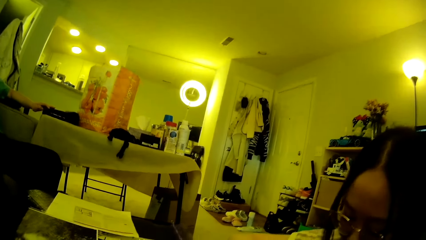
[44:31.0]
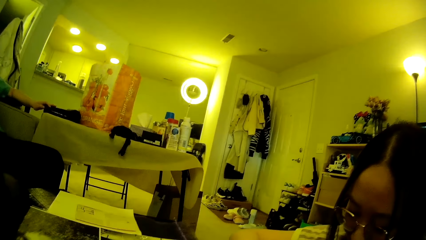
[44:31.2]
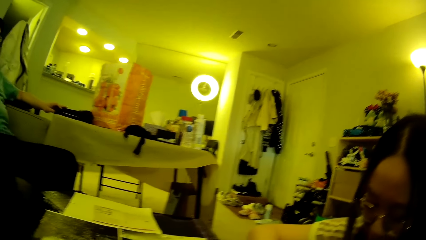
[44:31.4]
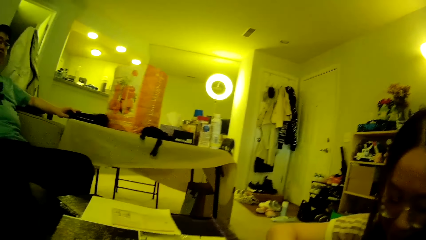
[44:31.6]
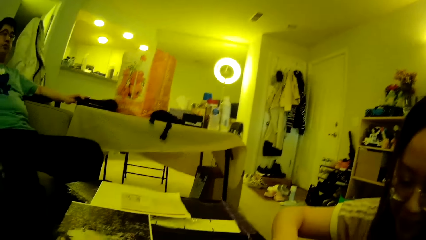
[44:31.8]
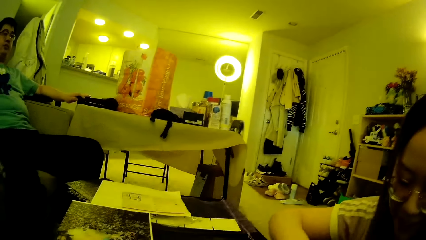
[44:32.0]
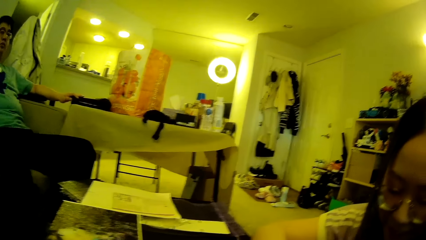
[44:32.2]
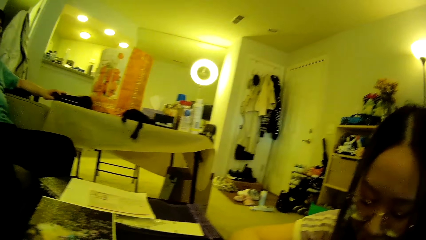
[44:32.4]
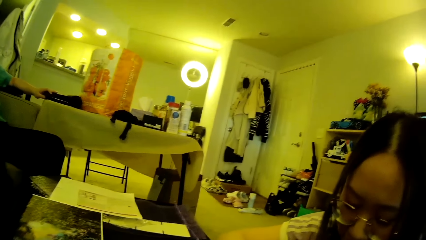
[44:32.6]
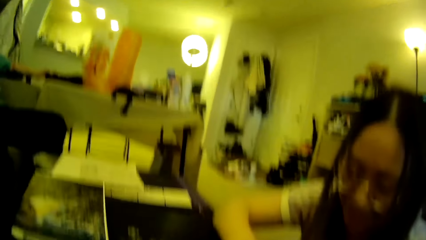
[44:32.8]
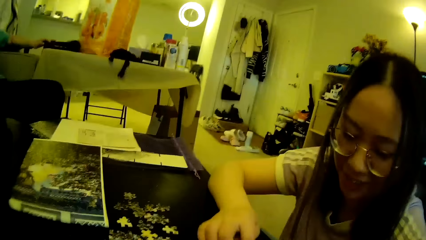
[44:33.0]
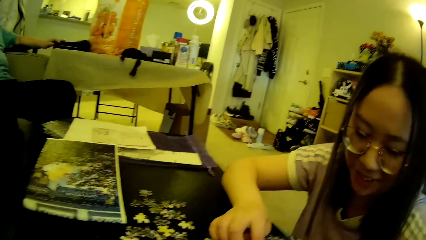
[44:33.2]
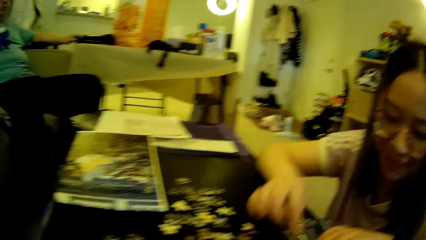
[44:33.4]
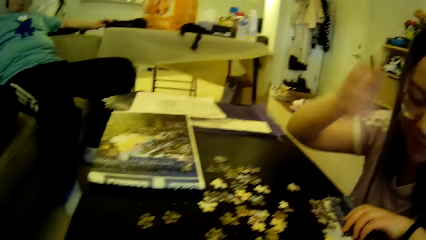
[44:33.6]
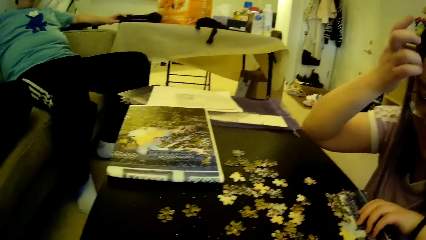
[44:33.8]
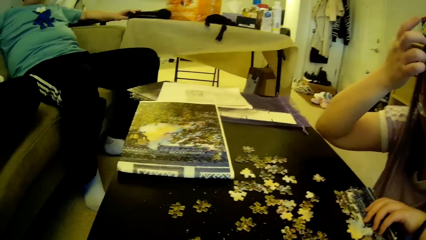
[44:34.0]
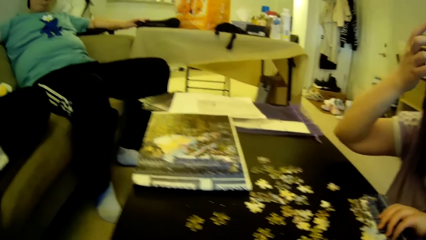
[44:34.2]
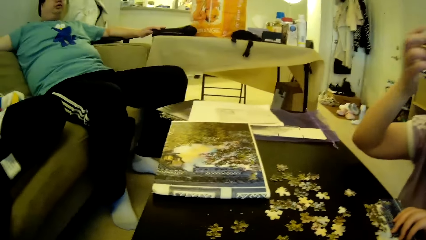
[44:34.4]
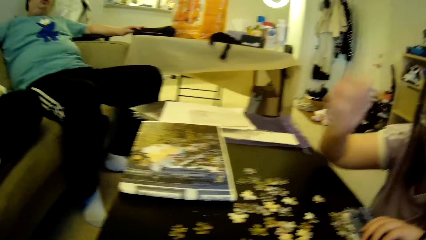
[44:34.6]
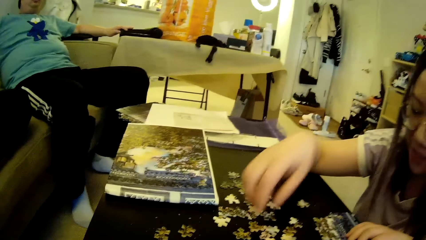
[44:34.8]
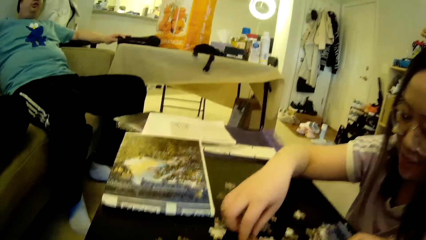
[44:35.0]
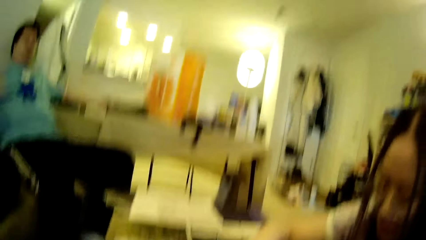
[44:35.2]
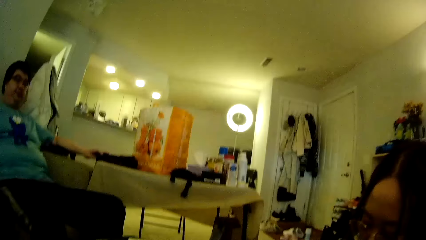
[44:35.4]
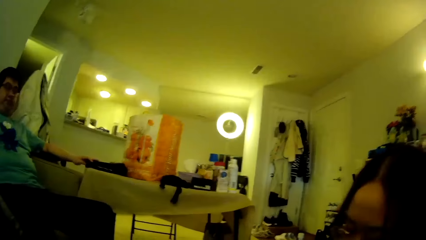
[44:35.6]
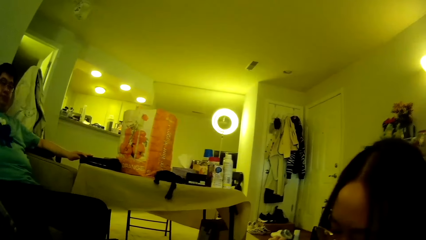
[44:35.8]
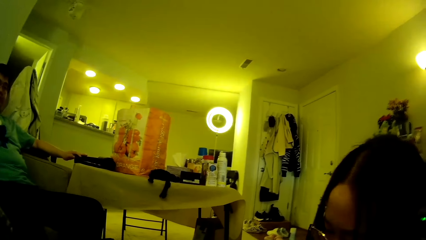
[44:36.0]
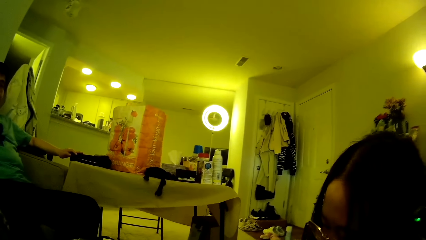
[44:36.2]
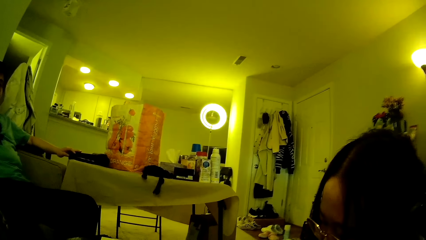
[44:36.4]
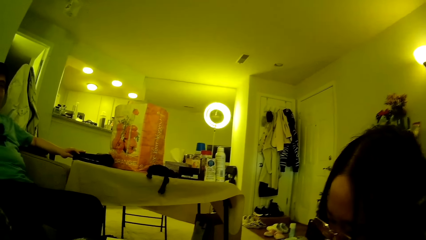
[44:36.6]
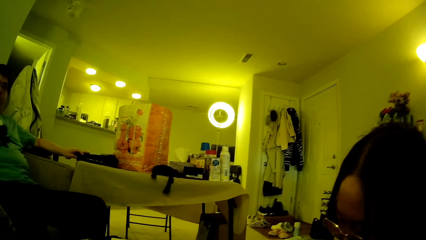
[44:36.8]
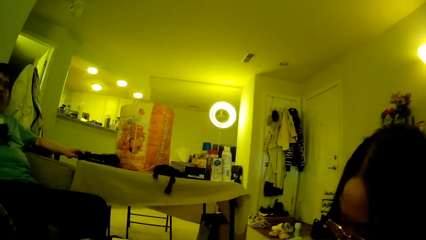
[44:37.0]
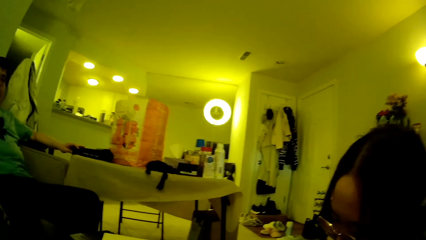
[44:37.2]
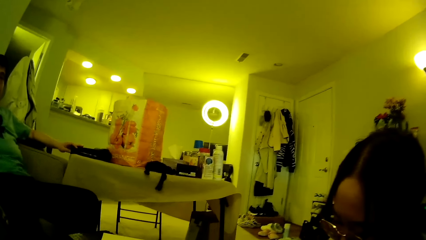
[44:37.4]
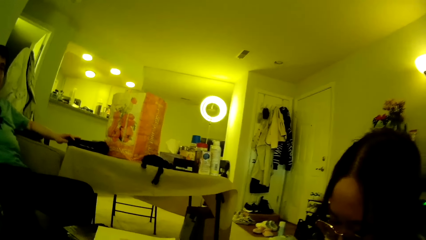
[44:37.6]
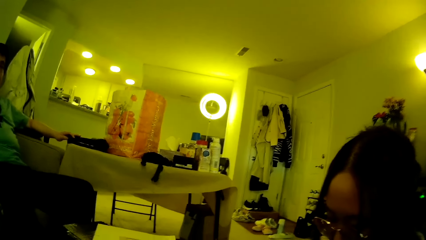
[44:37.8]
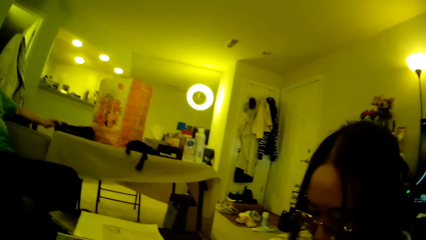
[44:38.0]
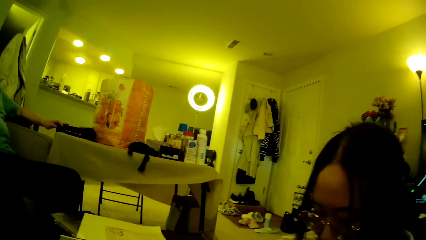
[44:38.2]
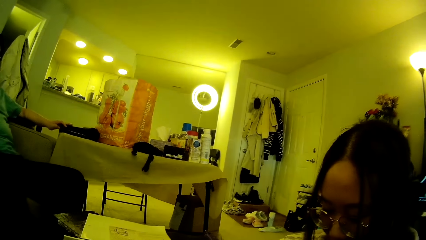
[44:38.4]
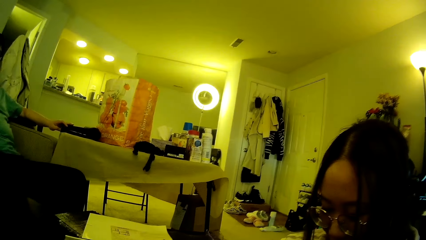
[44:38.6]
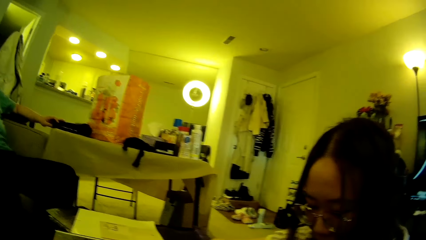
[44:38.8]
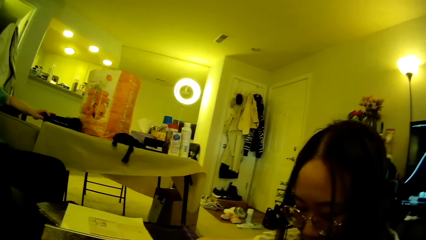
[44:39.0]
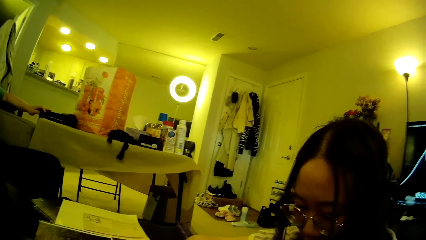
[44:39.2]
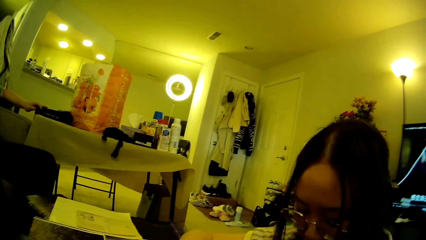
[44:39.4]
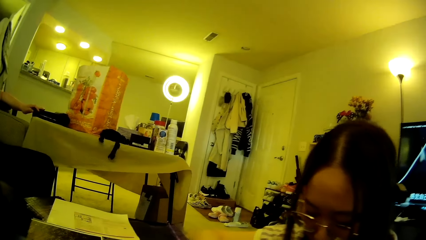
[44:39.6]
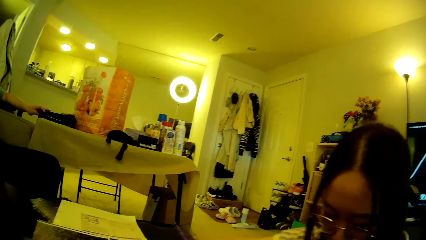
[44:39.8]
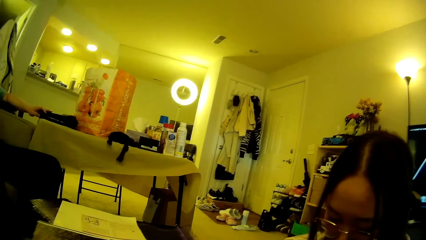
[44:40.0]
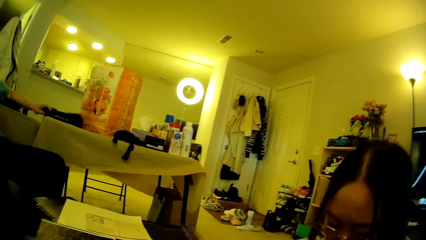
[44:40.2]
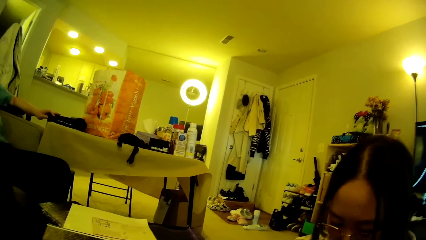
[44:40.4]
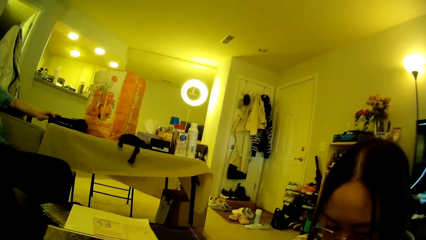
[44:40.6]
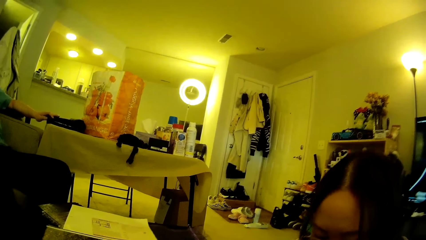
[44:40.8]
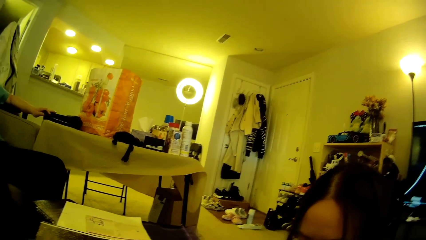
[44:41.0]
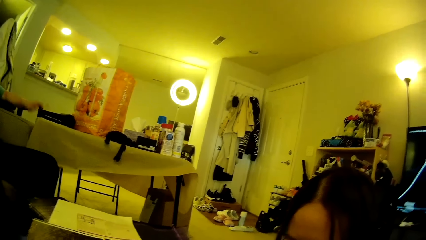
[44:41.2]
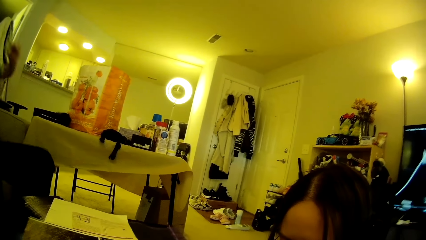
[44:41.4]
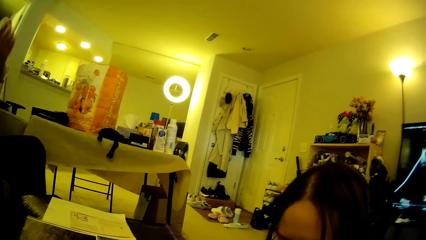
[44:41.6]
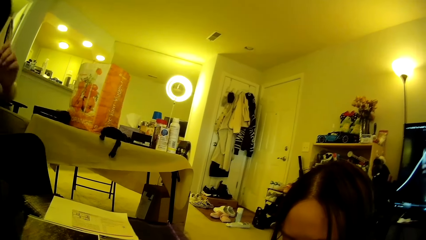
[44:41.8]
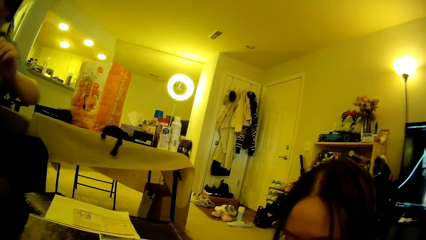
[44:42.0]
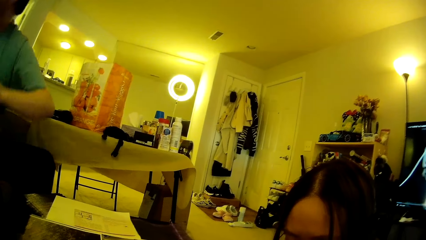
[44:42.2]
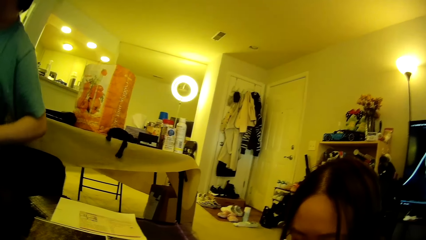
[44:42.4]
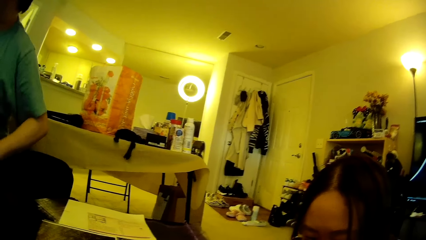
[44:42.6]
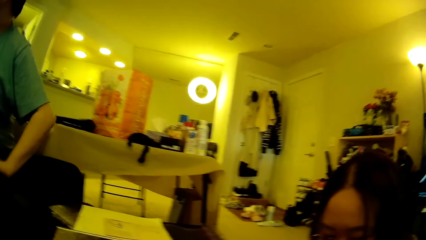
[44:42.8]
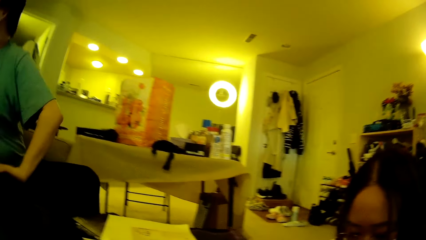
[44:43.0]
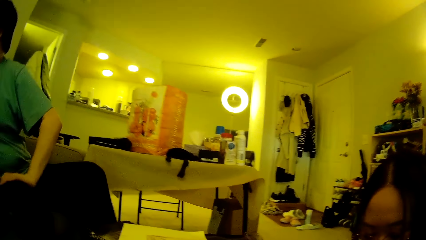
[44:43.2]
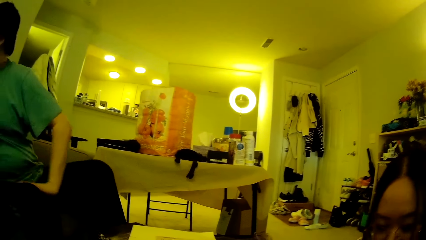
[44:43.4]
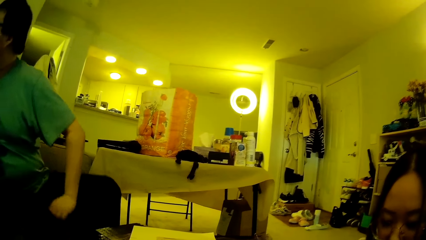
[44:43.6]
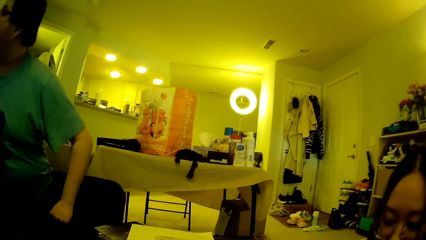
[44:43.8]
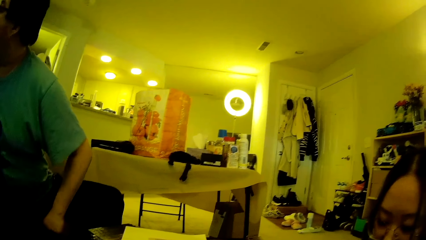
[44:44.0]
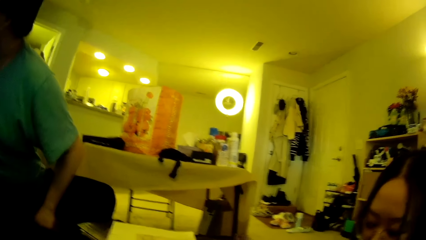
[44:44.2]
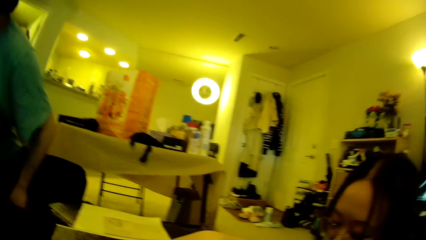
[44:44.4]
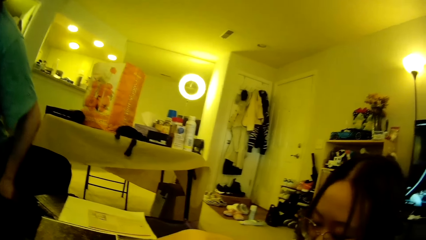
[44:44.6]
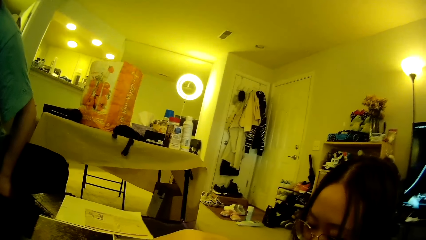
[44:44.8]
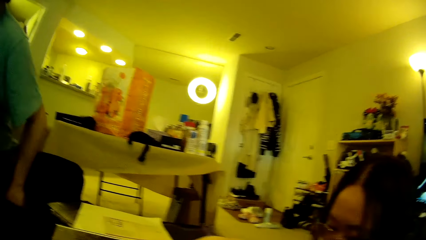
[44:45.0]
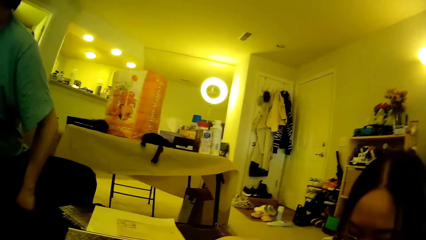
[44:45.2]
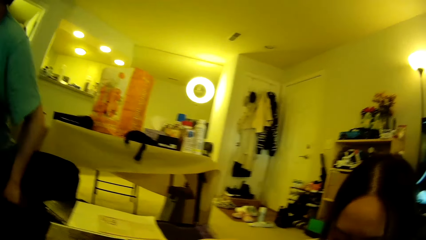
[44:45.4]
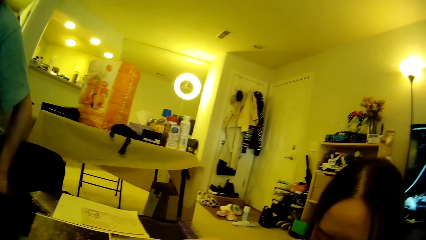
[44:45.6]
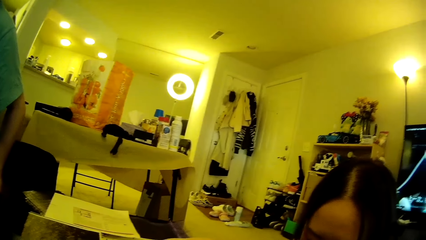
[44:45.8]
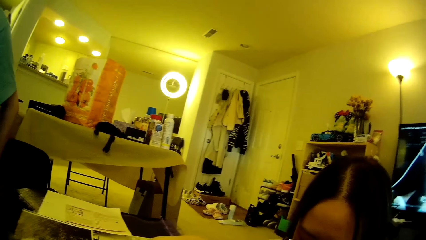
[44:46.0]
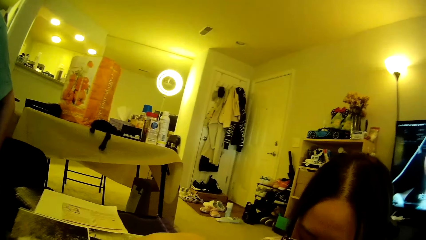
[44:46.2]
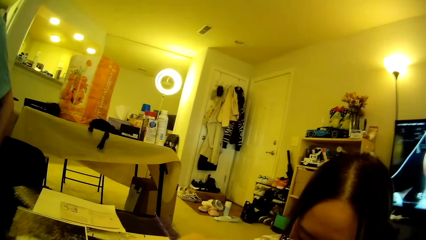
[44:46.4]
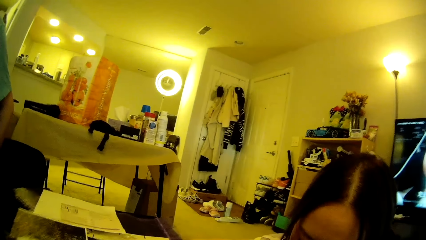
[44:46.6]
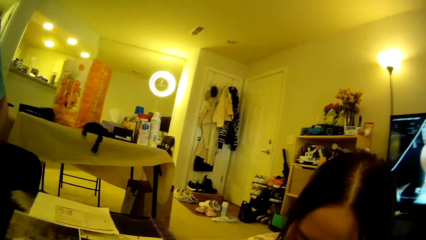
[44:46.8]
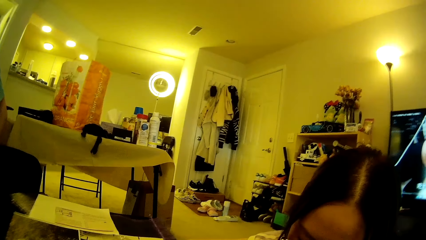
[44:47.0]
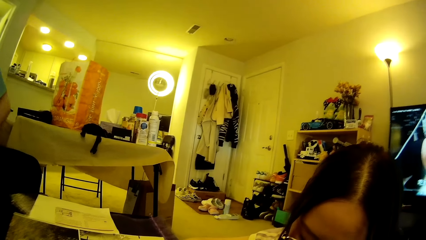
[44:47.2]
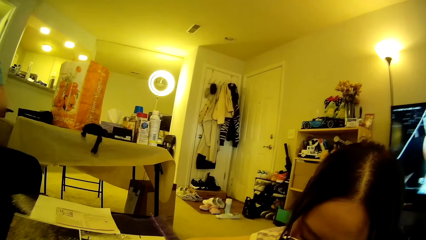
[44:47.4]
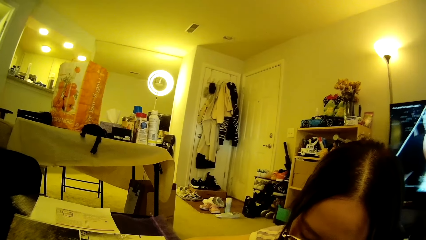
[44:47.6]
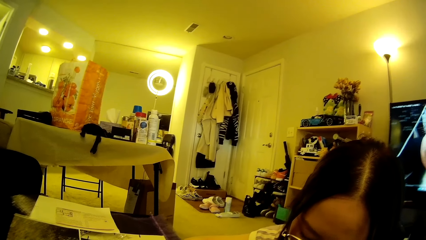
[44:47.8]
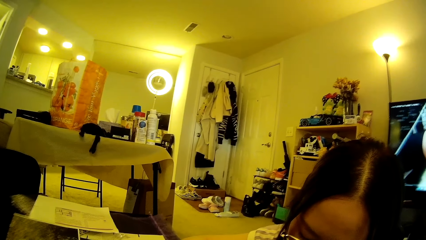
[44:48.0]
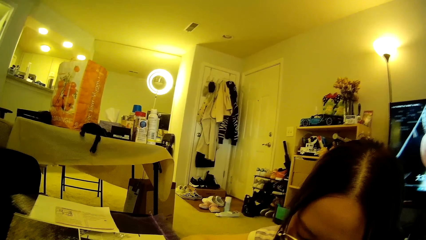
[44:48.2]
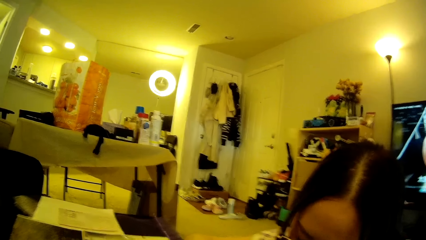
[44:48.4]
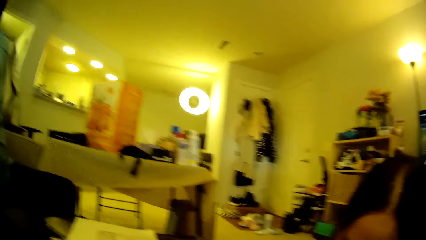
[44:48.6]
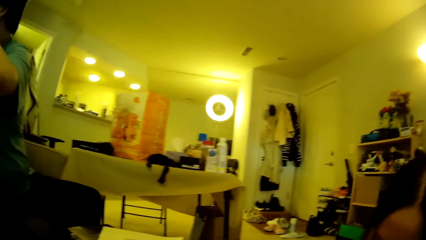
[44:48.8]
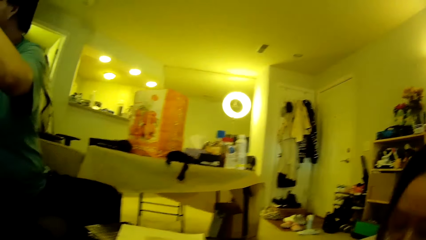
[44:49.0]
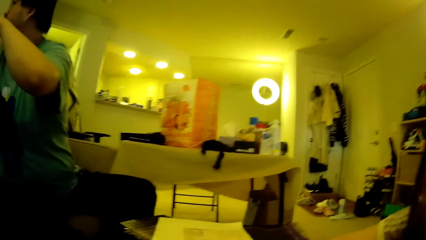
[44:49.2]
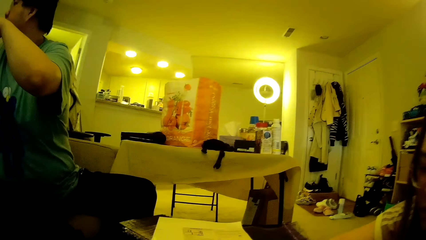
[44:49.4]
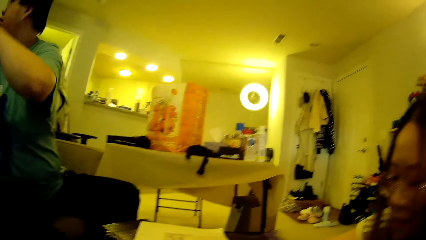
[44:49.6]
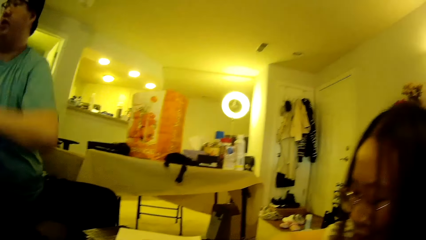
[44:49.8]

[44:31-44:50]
A man rubs something using fingers. A woman adjusts her hair using the right hand. The woman drops the right hand and touches the model pieces. The camera wearer looks around. The man adjusts the sitting position. Another man looks around. The first man lifts the left hand. The camera wearer looks around.
